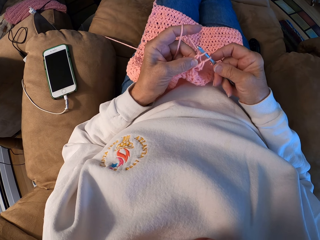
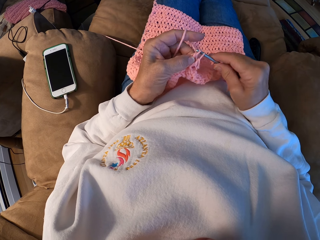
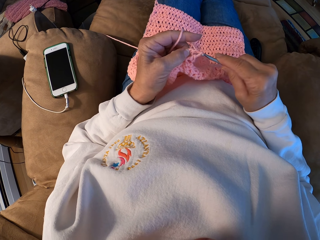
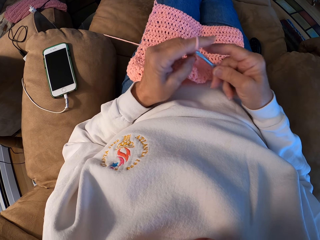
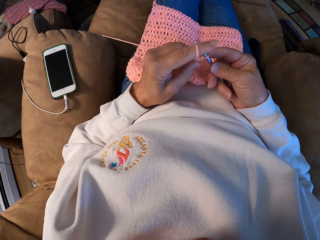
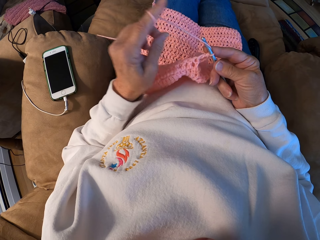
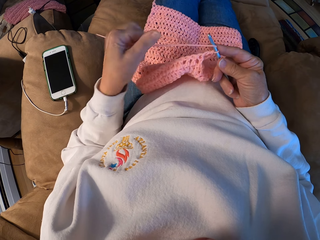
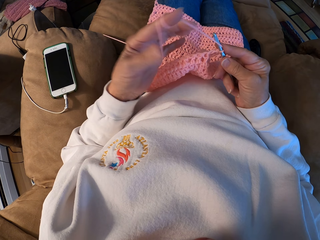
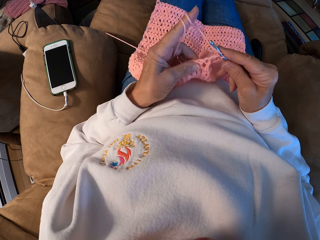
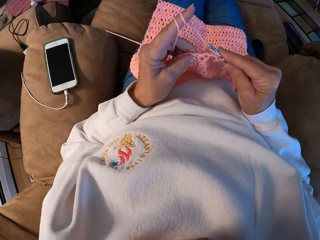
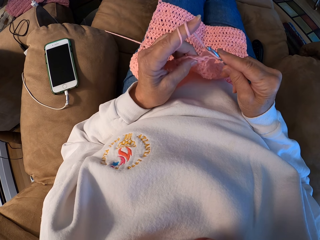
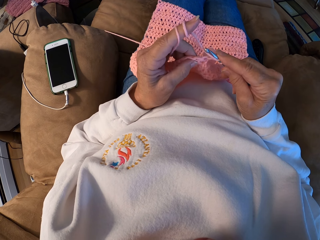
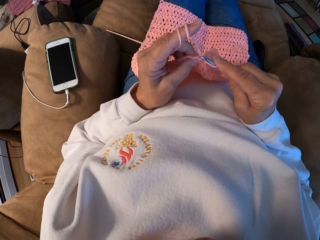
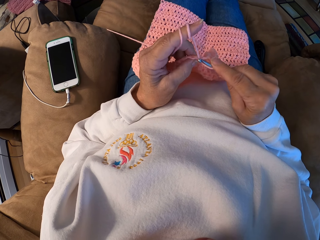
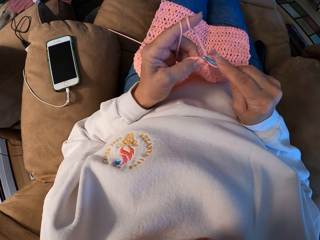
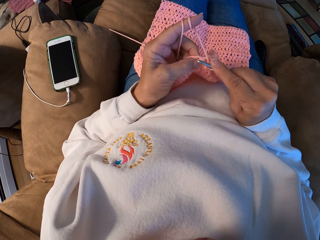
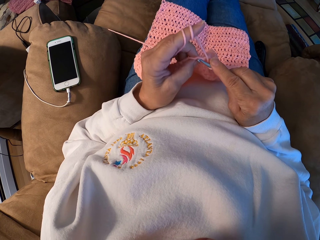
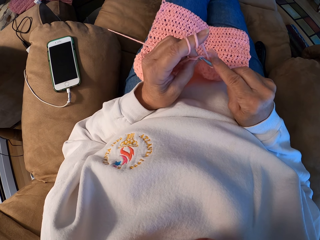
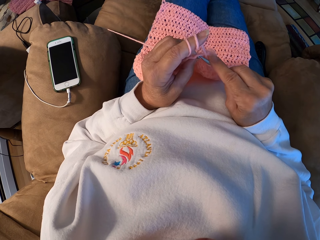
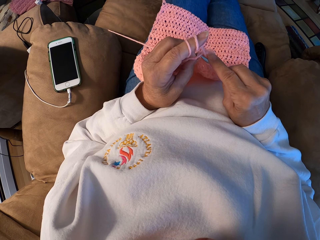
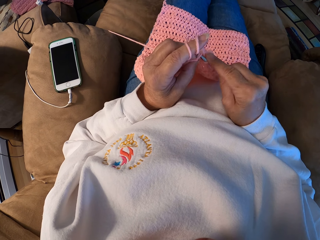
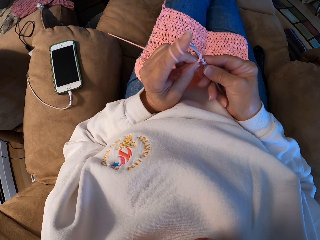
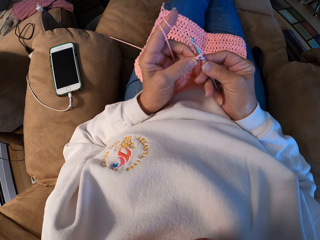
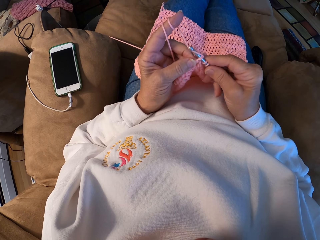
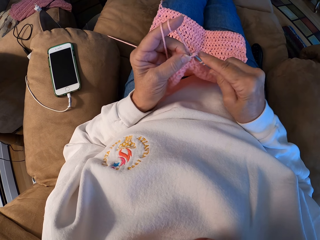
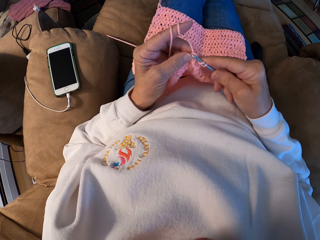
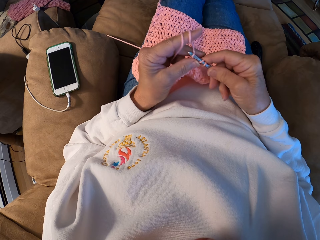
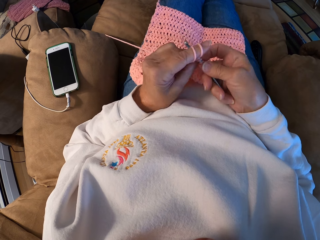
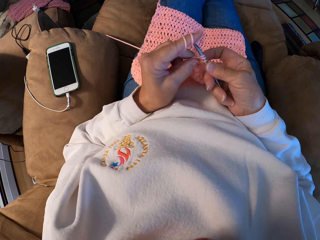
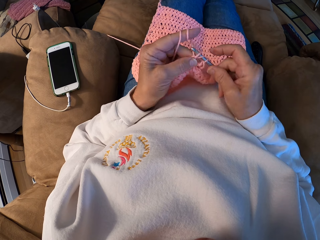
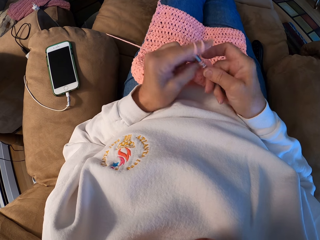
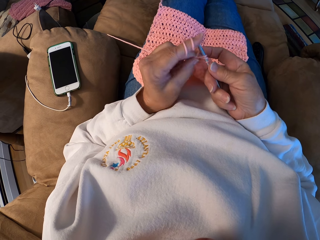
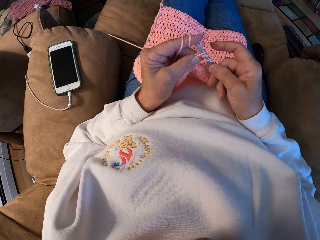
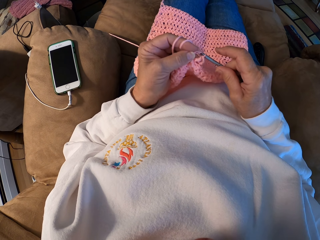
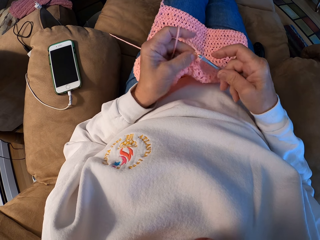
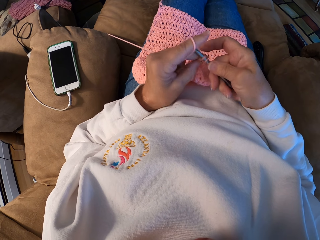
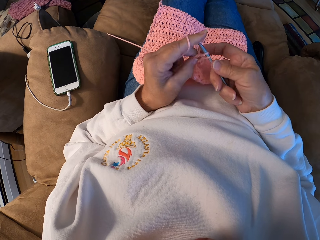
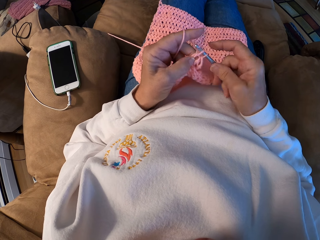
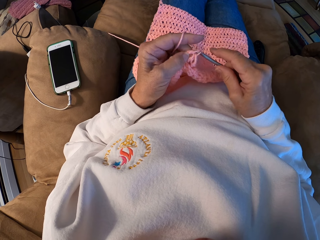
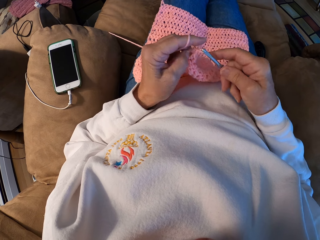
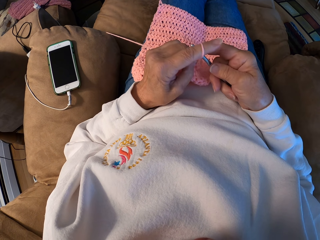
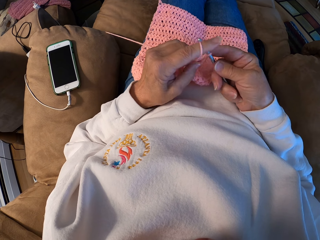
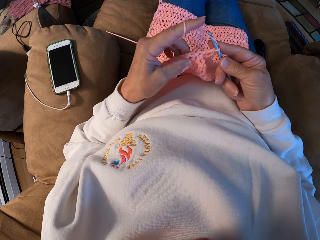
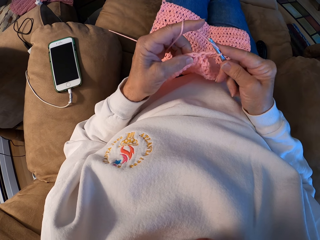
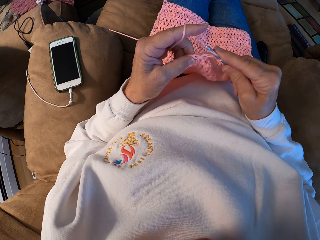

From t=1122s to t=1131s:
The camera wearer rolls yarn around her left index finger. She knits with a needle. She crochets with the yarn.

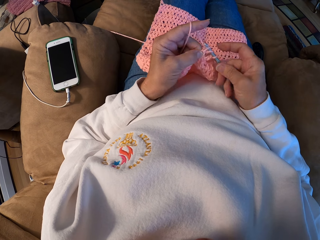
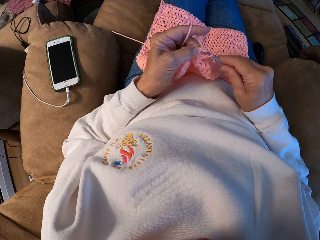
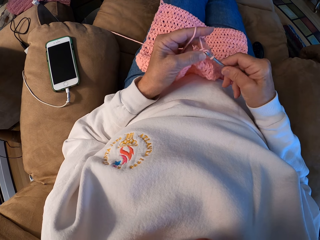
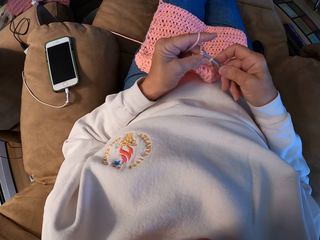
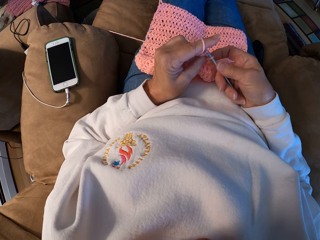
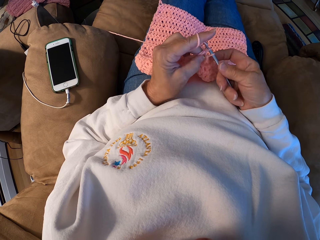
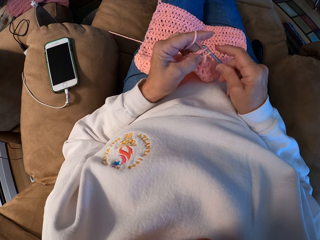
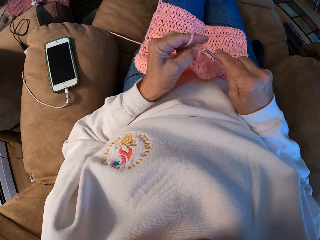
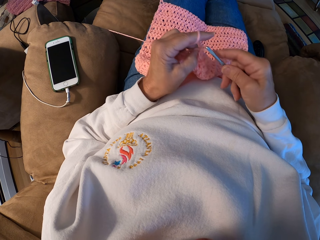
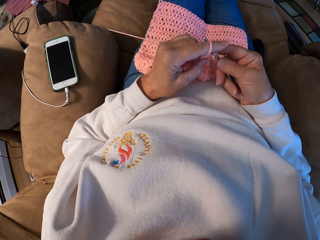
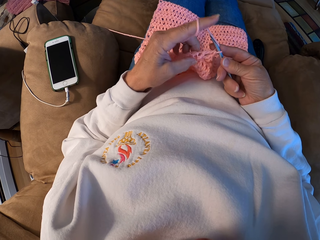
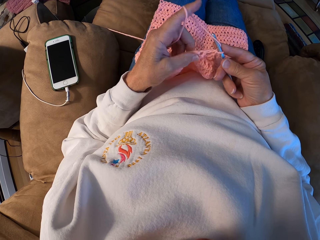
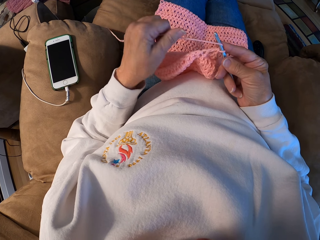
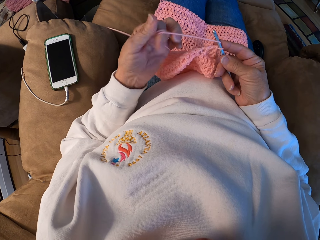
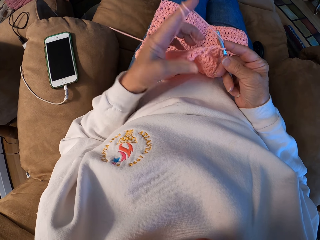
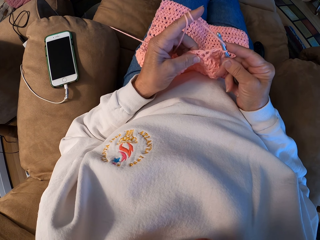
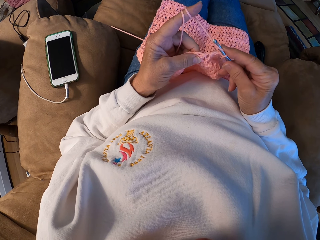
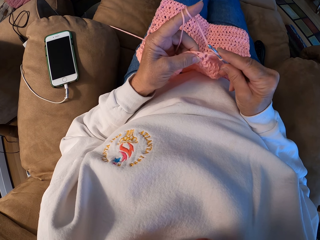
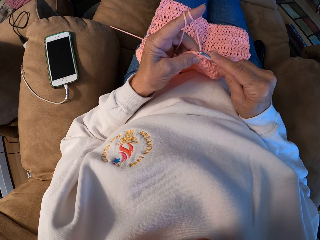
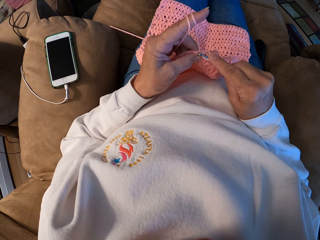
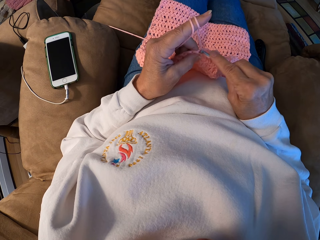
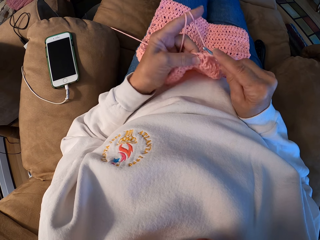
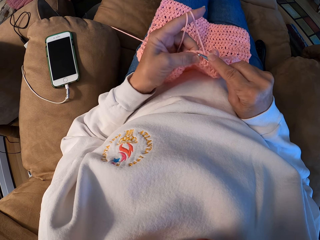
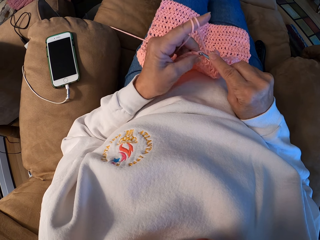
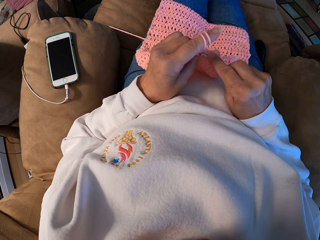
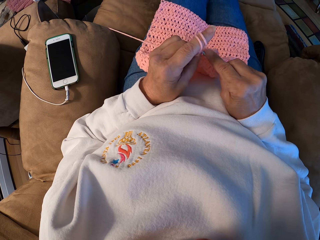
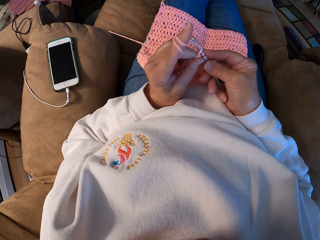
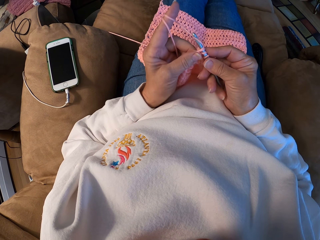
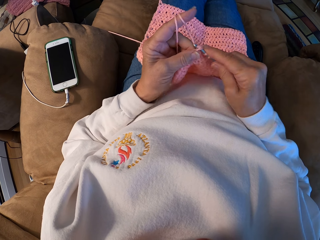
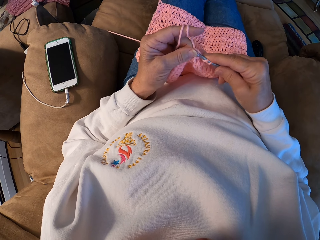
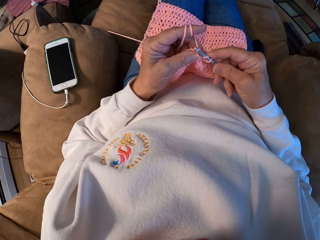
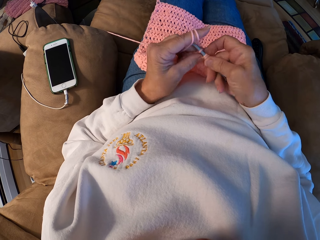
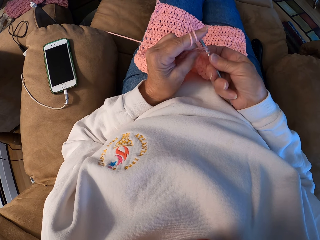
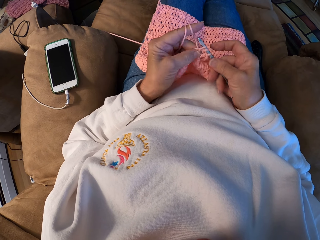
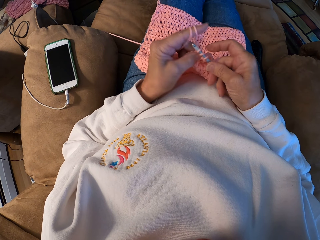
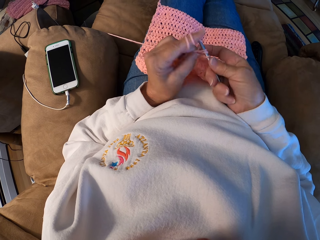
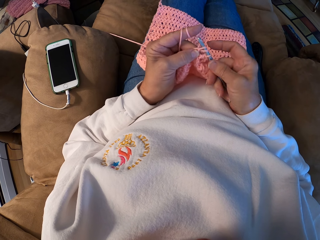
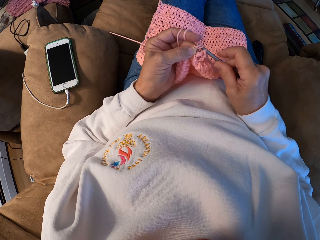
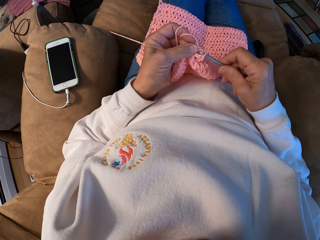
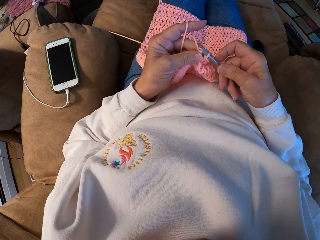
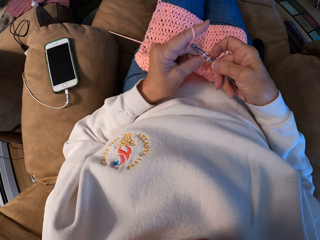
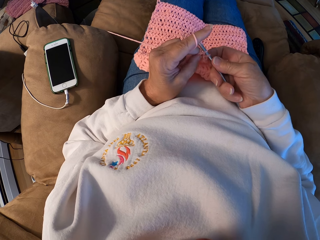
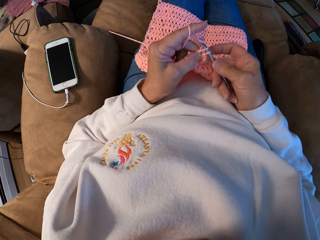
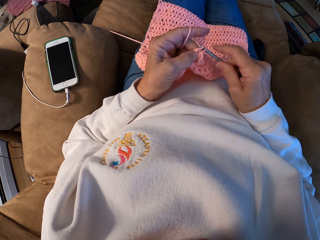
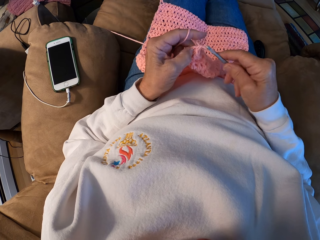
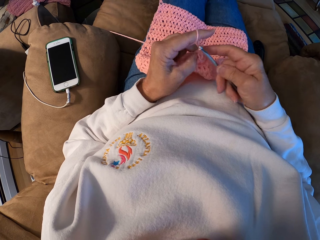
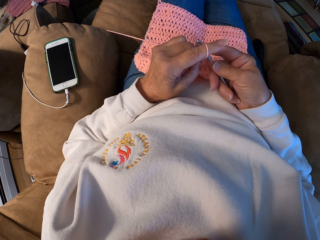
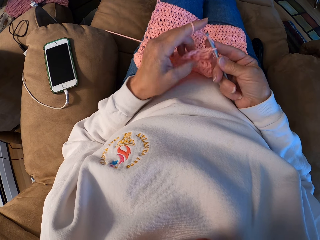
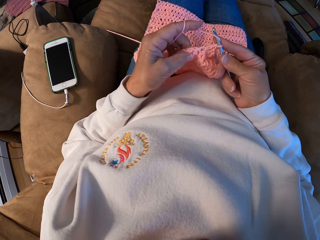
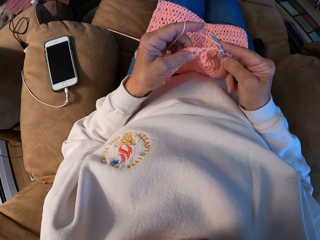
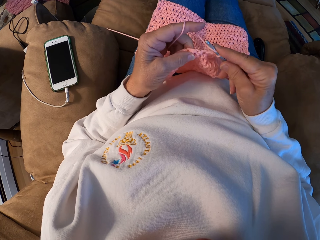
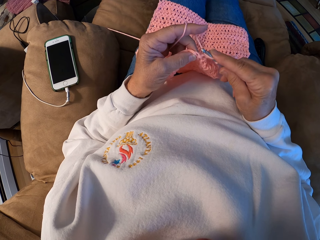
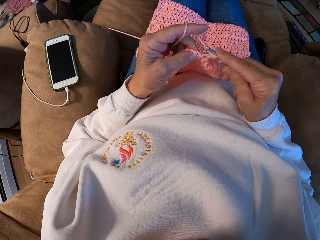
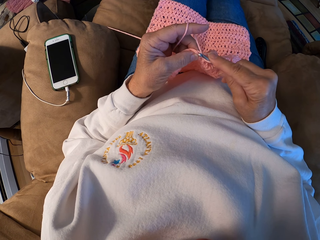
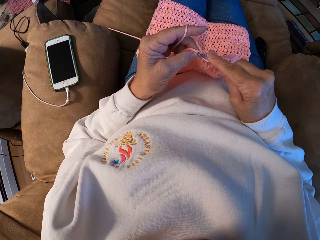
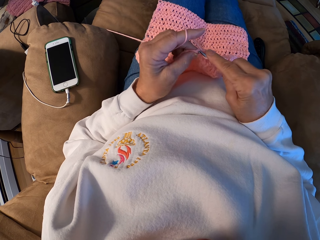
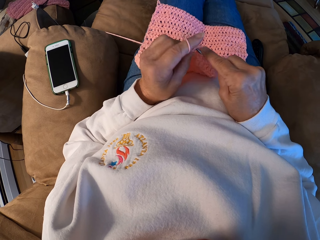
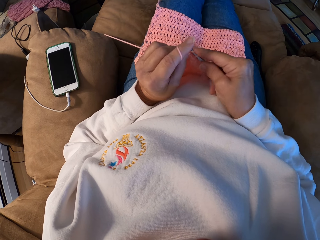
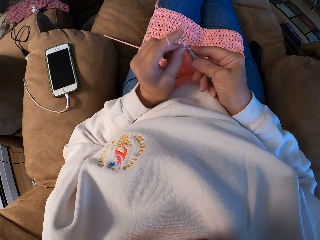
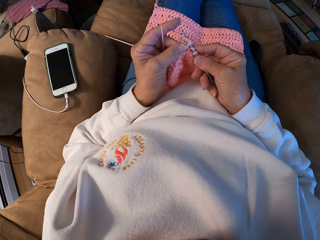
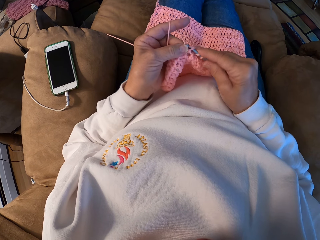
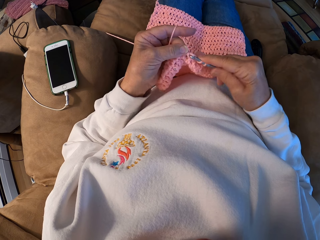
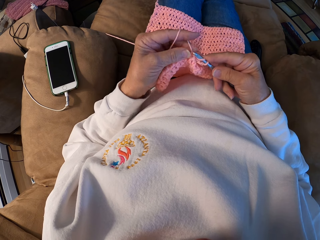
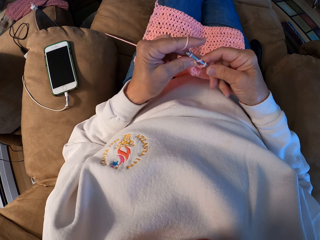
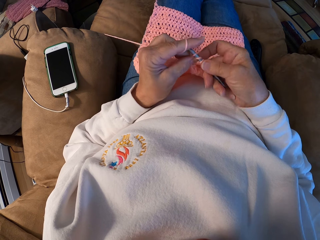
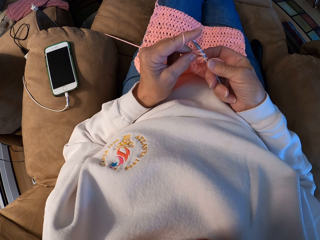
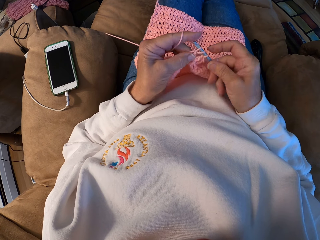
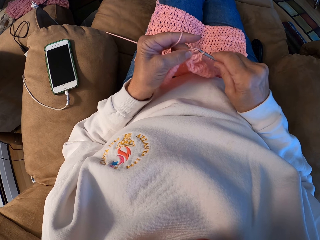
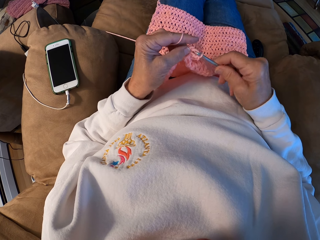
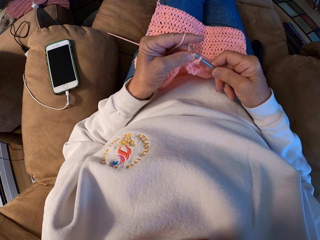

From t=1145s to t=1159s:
The camera wearer rolls yarn around her left index finger. She crochets with the yarn. She knits with a needle.
